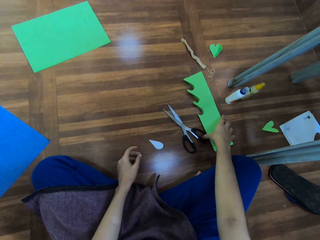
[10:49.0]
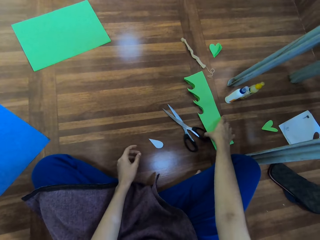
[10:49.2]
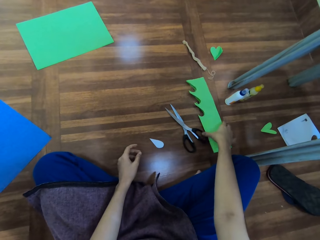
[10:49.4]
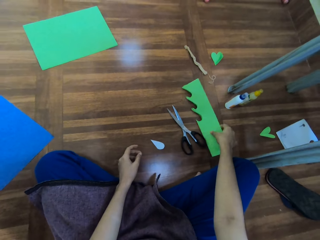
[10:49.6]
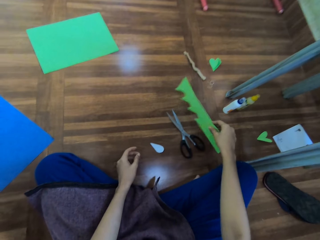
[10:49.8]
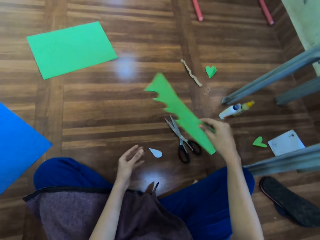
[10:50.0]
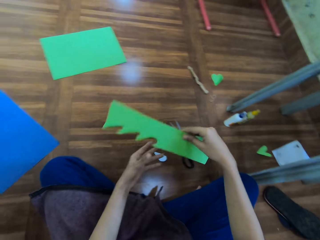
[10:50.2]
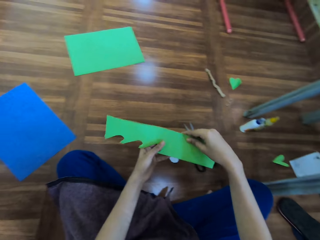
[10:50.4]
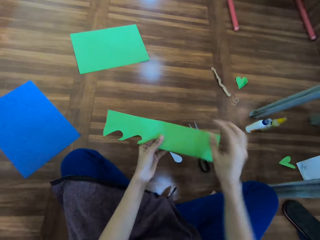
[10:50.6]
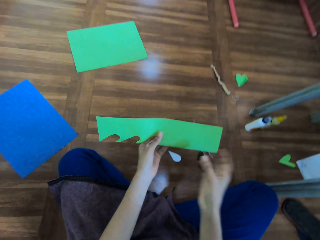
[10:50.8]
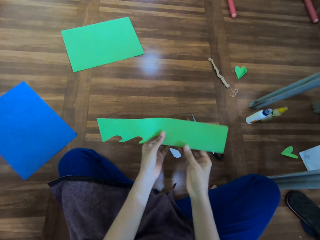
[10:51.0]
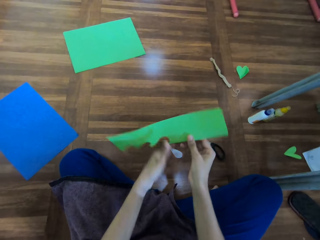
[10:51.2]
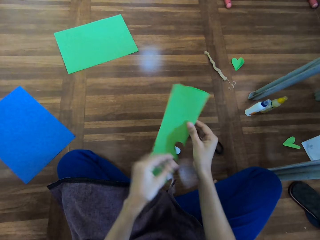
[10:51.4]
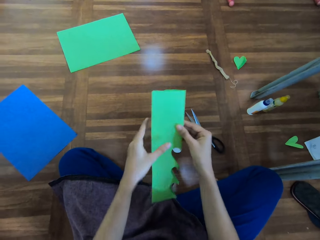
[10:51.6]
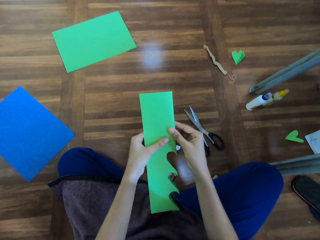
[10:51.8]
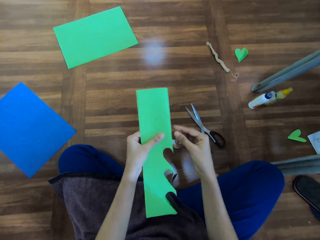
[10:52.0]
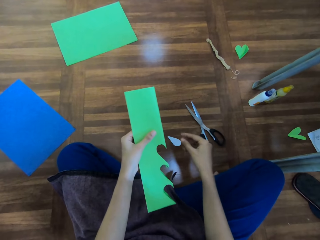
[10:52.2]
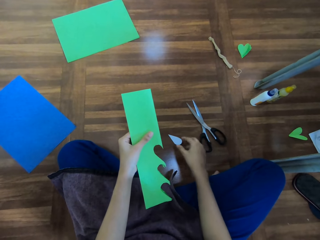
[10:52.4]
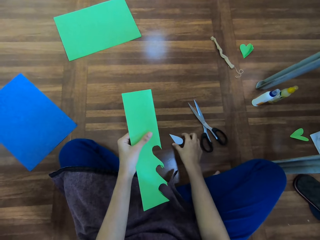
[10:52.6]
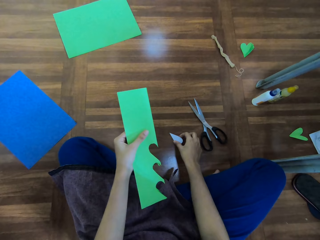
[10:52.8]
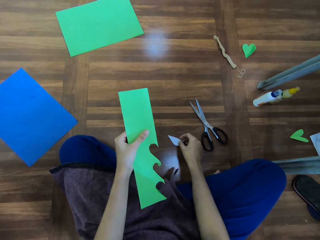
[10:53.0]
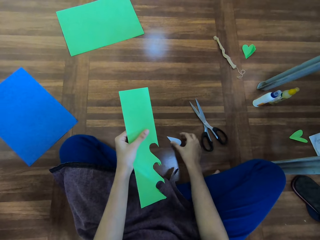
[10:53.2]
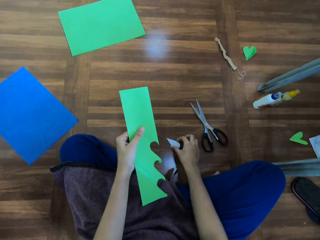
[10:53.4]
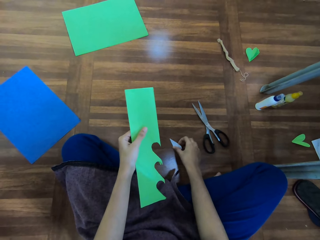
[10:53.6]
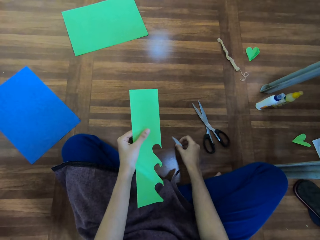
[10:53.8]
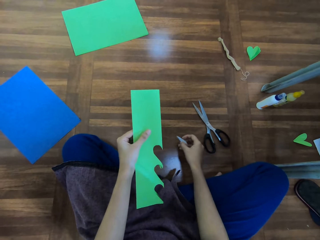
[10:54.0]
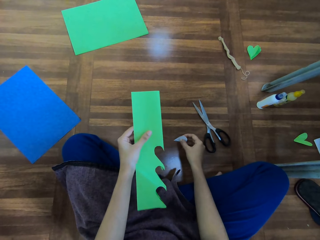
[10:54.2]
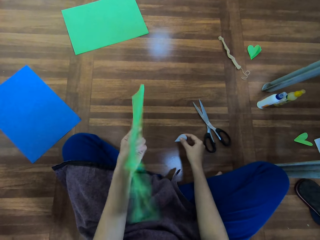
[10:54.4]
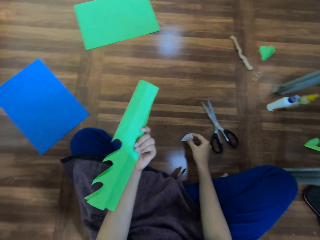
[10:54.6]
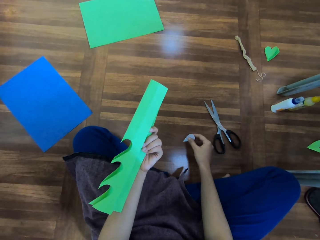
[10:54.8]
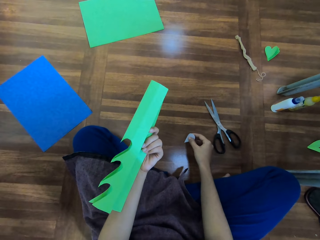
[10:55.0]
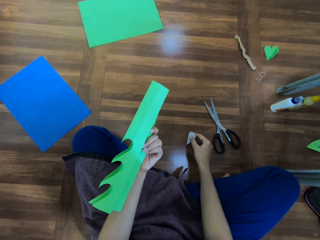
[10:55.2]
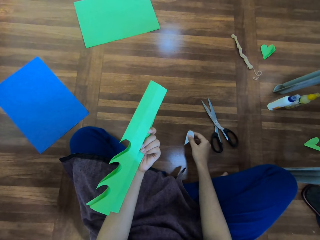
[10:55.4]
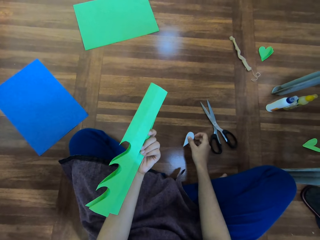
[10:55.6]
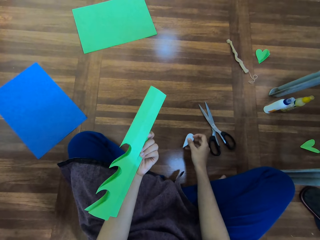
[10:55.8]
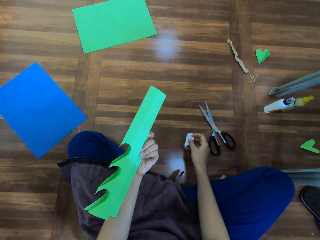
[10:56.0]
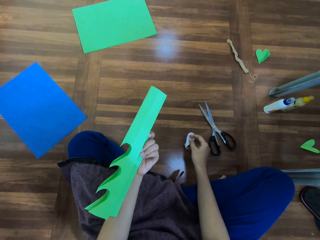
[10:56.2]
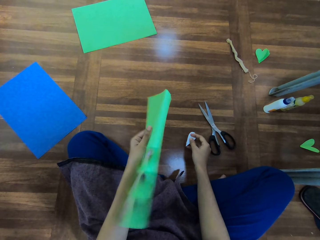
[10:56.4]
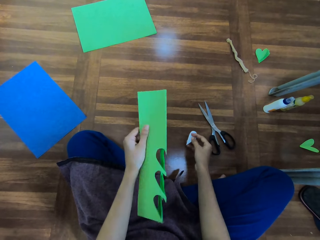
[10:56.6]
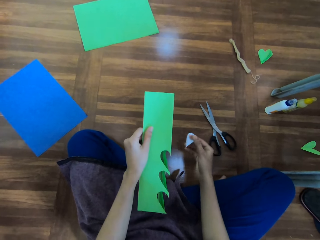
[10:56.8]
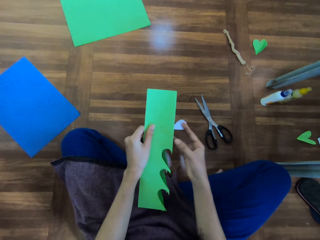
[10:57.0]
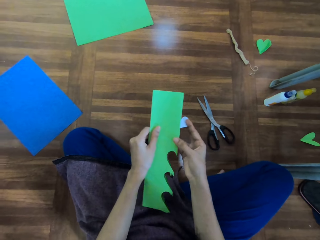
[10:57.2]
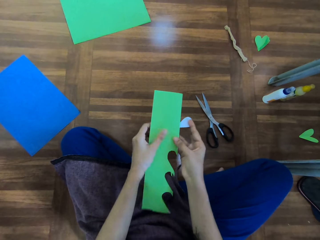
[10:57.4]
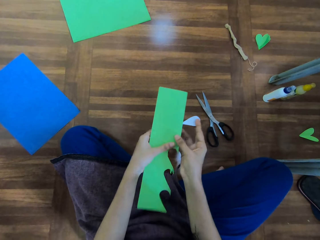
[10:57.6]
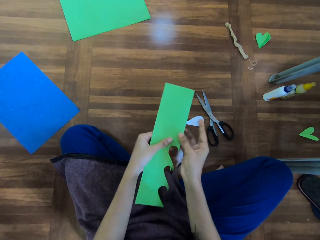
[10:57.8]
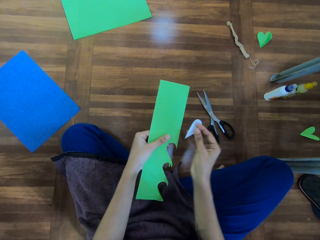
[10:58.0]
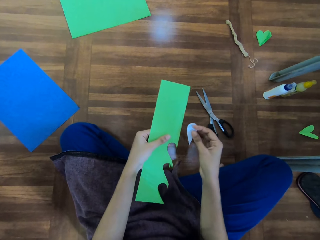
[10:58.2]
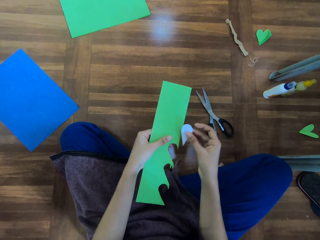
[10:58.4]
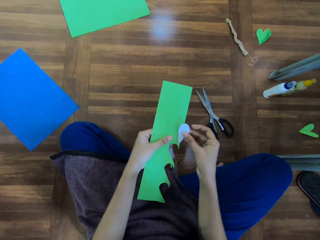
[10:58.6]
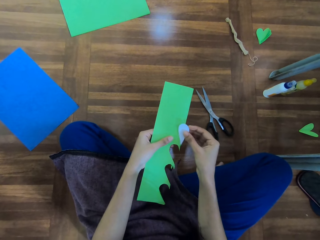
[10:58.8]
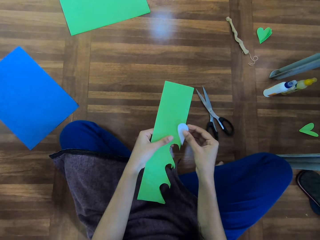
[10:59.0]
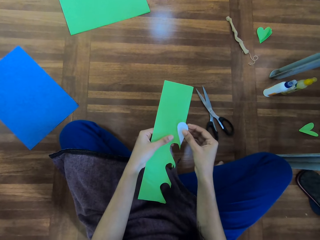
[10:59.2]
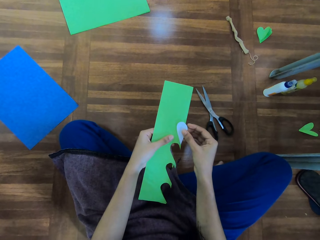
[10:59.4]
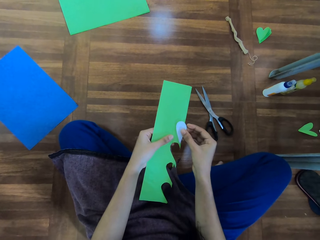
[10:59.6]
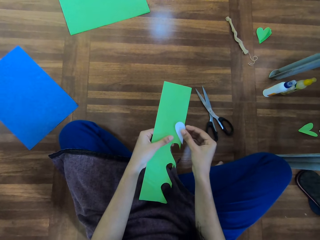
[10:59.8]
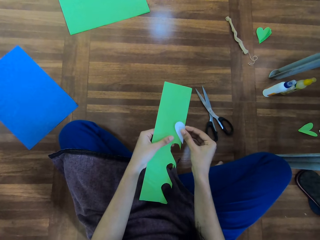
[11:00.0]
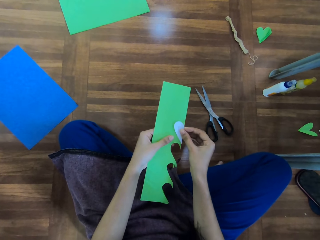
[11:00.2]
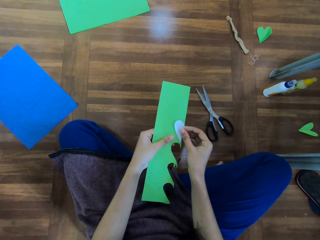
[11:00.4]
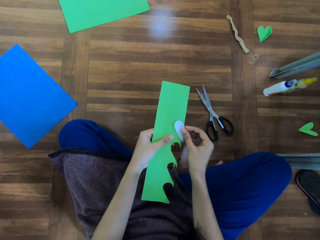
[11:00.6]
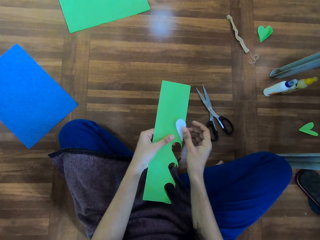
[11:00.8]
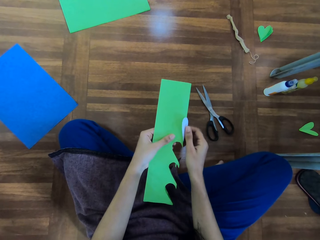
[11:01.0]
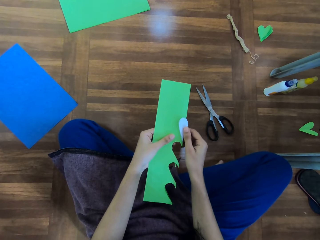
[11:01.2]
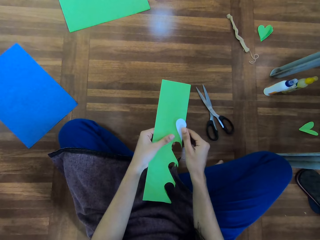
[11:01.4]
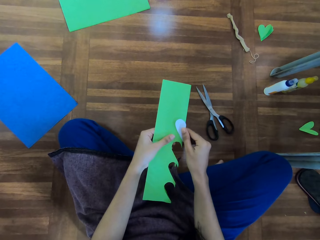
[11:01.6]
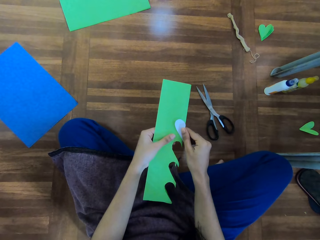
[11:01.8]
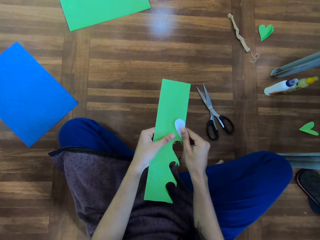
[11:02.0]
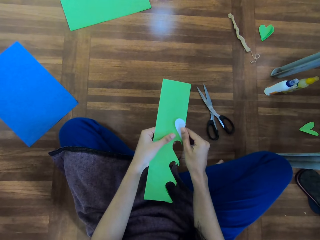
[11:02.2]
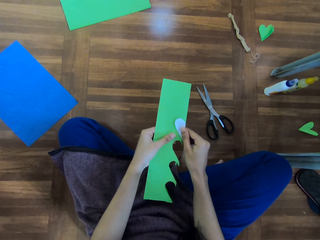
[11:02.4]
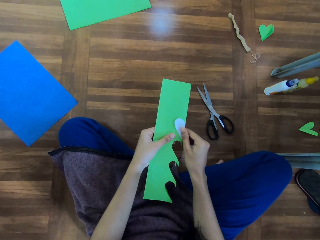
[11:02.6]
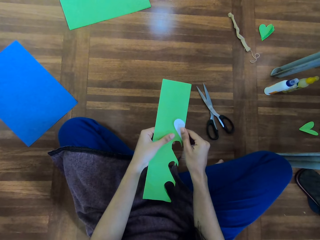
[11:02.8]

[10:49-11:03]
The camera wearer takes the big piece of paper or chart paper. They hold the paper. They pick up a piece of chart paper. They hold the paper. They attach the piece of chart paper on another chart paper.

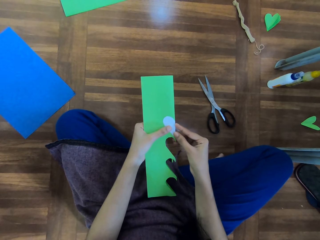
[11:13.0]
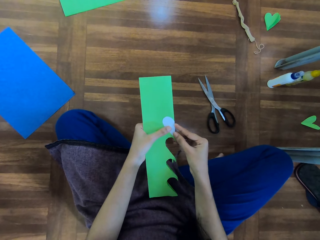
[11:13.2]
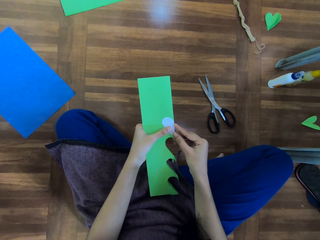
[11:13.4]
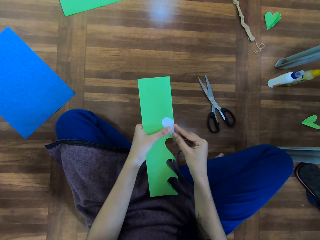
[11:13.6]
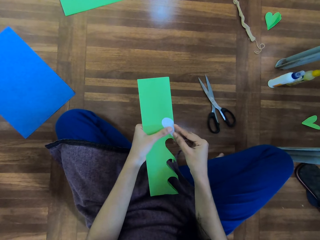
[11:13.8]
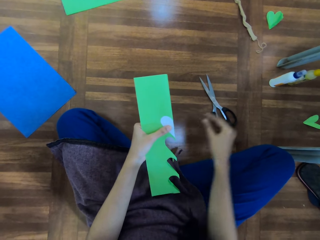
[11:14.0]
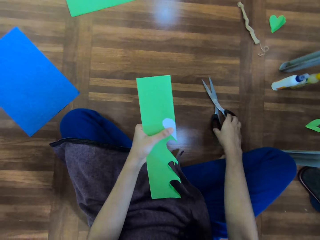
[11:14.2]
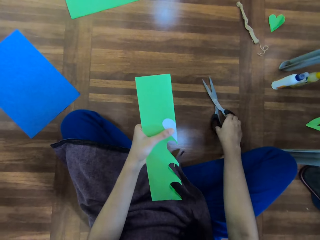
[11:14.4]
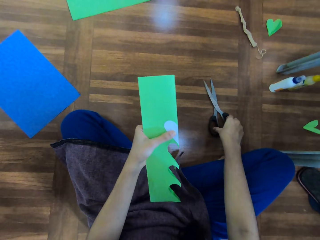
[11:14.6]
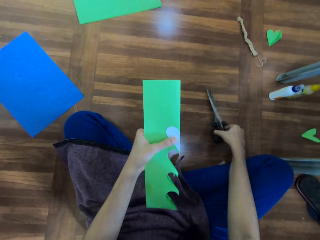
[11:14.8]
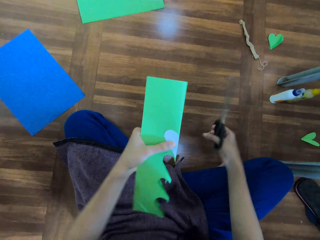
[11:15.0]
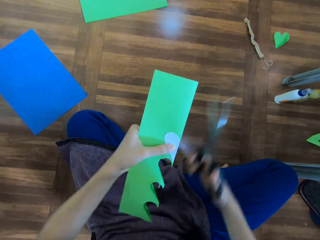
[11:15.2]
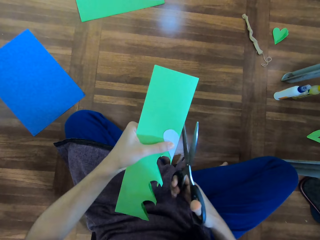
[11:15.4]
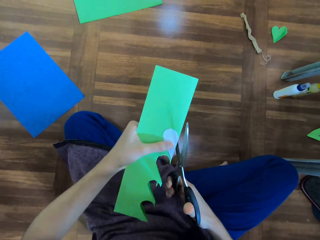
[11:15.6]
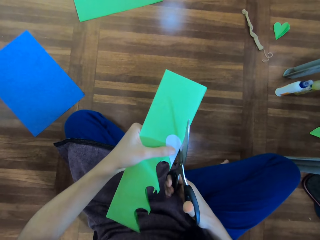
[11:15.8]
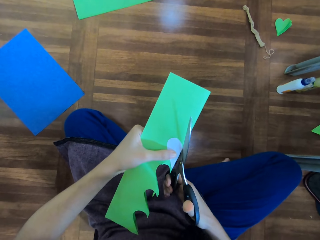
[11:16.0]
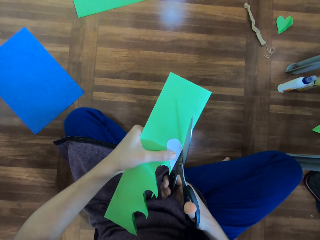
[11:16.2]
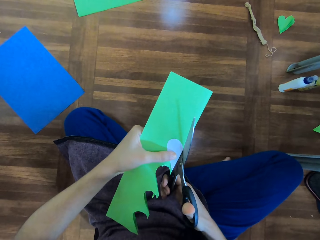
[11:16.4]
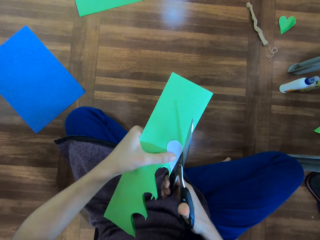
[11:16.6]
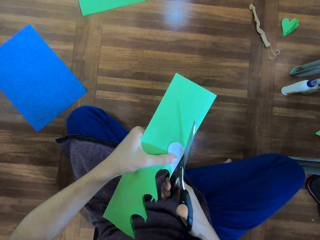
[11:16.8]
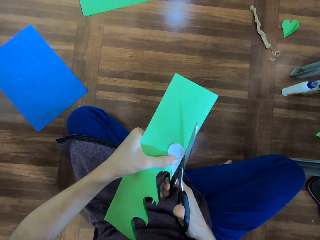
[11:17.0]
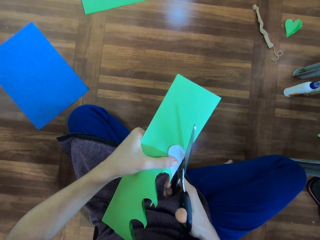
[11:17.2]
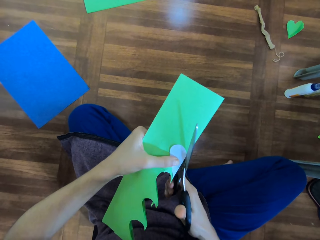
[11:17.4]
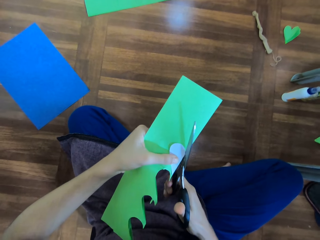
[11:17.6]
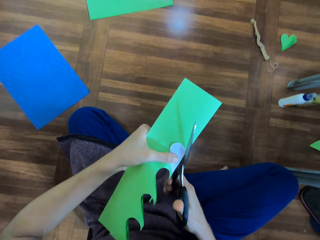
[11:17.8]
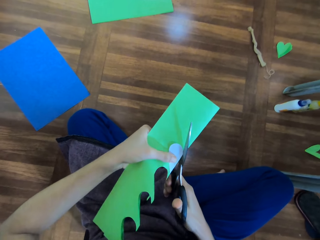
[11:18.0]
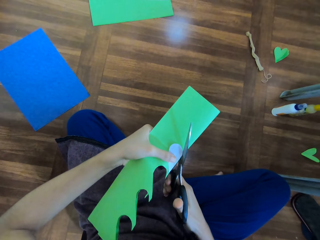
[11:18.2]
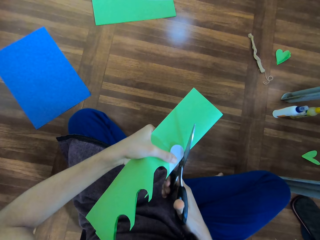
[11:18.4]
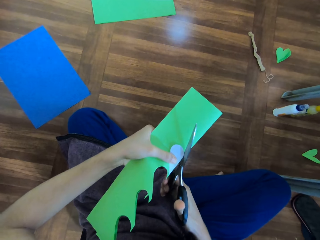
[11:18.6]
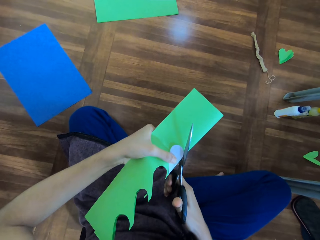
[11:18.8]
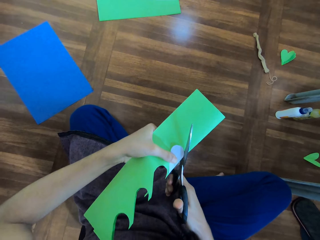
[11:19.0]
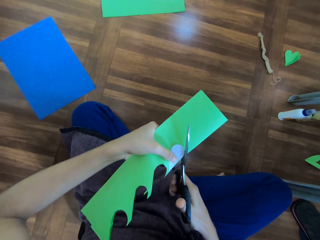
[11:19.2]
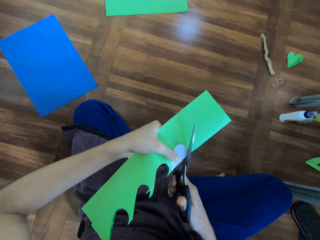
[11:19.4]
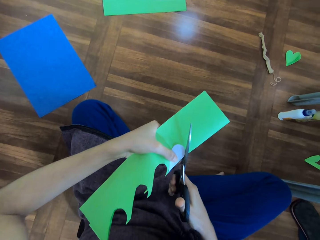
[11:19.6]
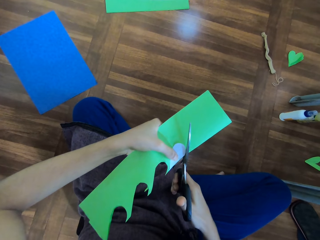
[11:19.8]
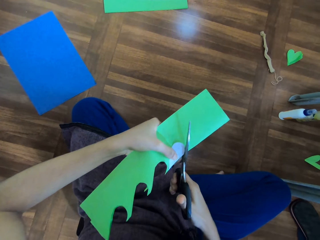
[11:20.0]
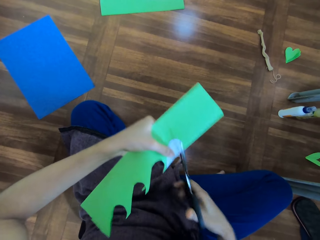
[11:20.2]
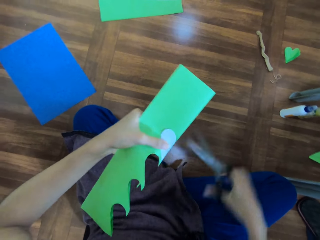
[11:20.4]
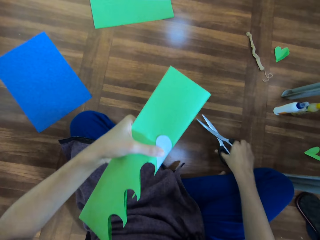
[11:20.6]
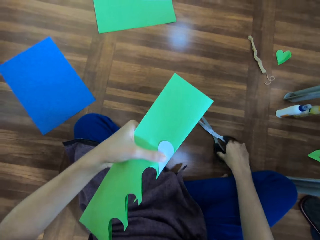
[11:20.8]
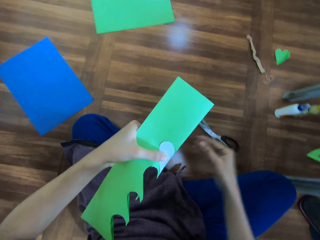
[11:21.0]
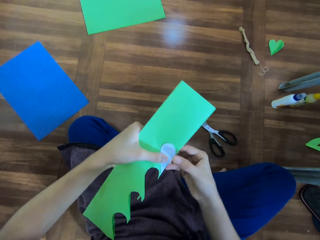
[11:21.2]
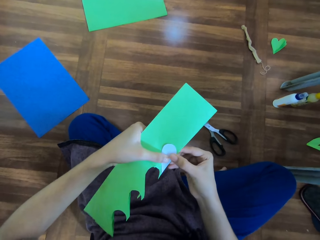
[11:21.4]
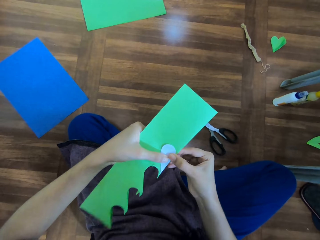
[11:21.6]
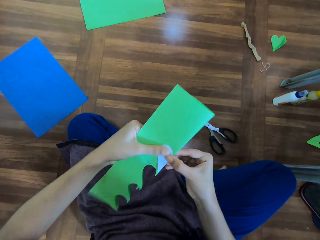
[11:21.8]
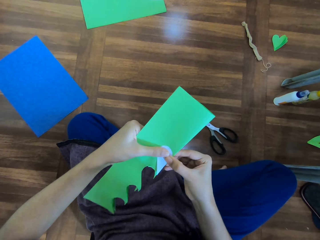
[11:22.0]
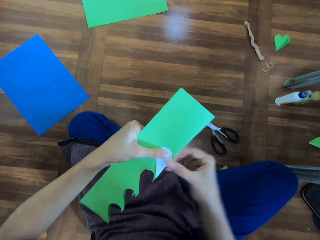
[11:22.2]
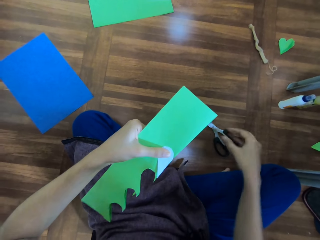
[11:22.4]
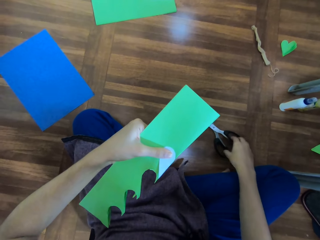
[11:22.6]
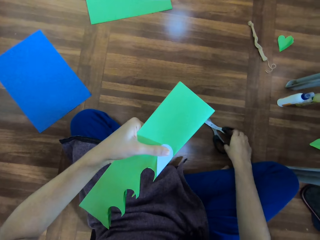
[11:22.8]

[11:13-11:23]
The camera wearer takes the scissors. They cut the chart with the scissors. They drop the scissors. They hold the paper.
